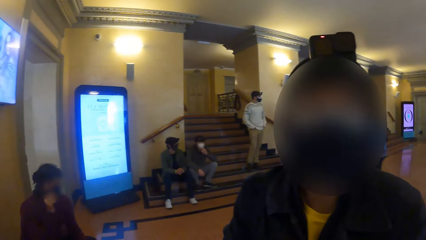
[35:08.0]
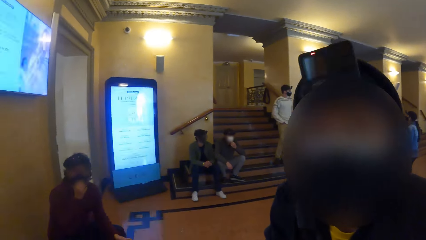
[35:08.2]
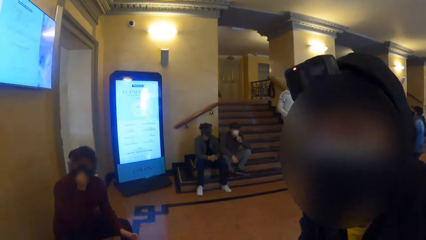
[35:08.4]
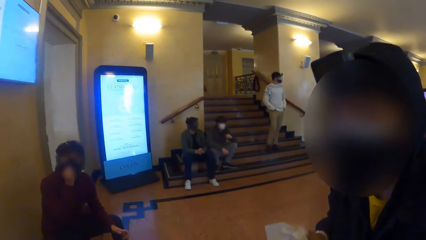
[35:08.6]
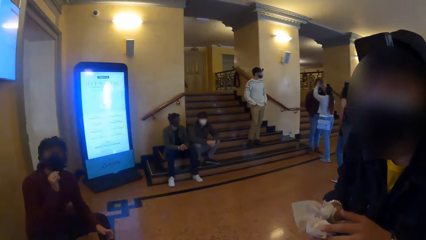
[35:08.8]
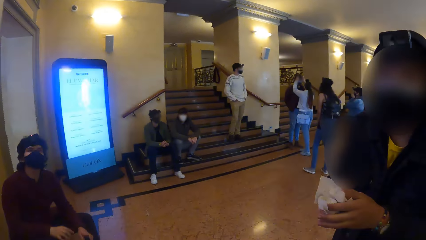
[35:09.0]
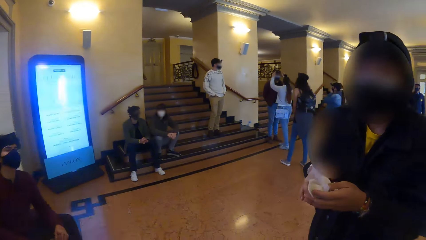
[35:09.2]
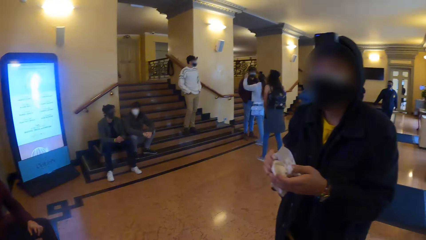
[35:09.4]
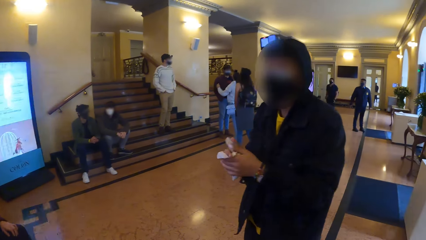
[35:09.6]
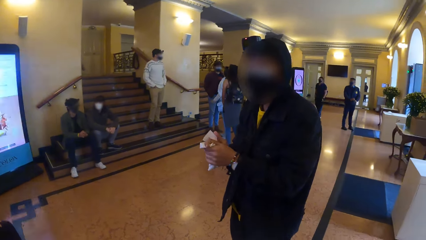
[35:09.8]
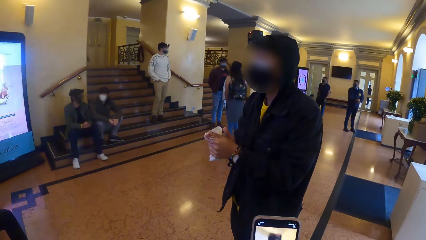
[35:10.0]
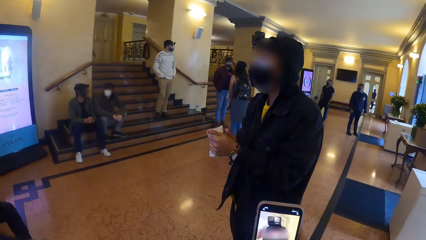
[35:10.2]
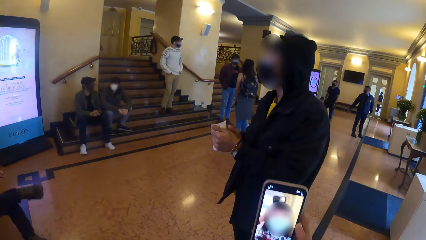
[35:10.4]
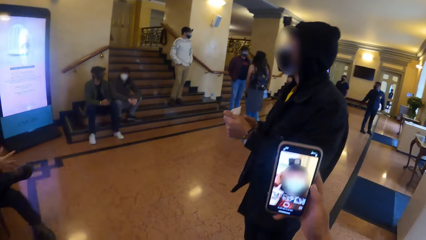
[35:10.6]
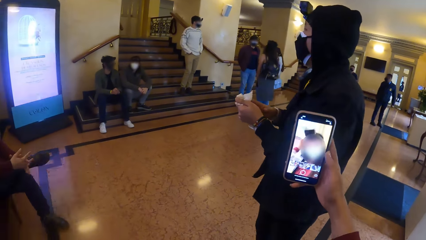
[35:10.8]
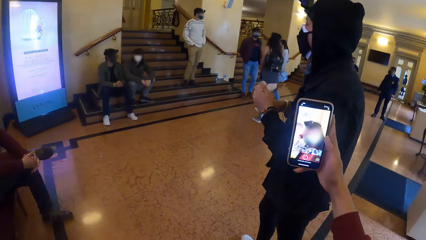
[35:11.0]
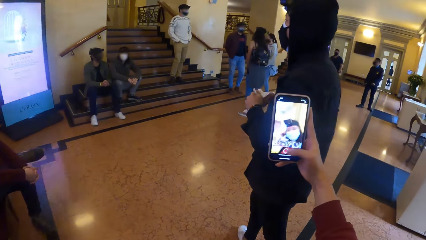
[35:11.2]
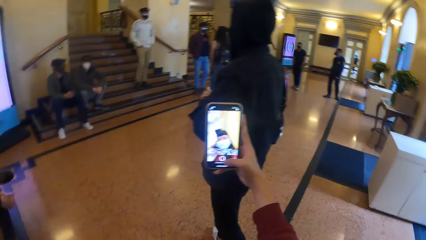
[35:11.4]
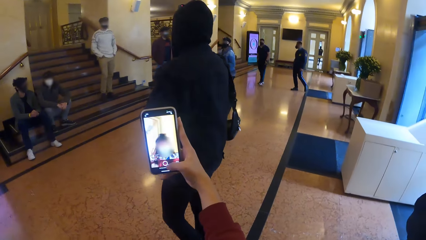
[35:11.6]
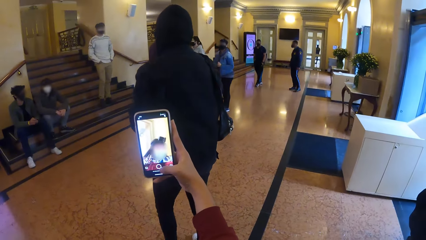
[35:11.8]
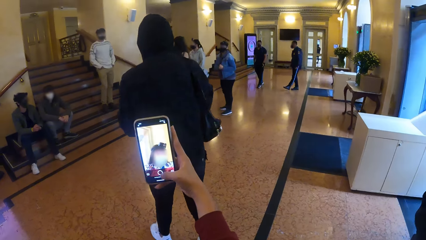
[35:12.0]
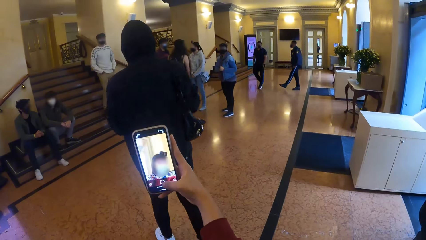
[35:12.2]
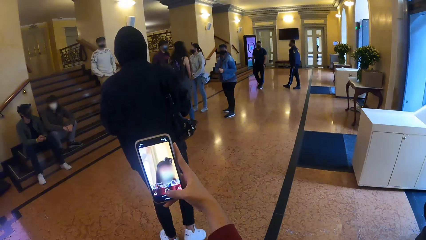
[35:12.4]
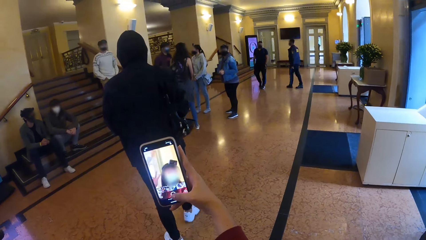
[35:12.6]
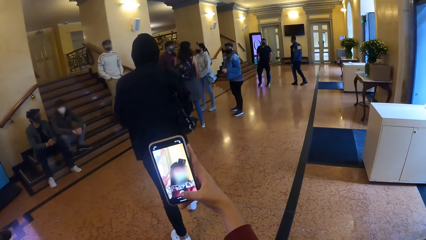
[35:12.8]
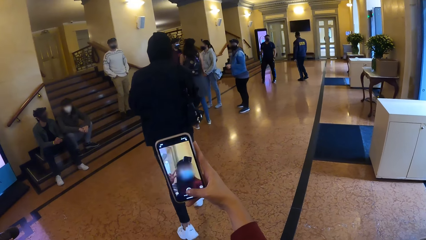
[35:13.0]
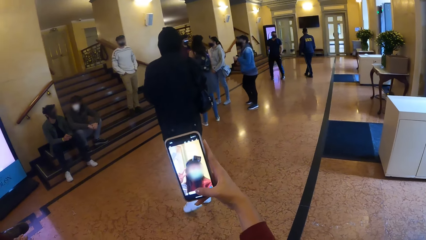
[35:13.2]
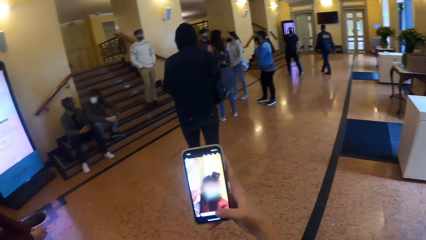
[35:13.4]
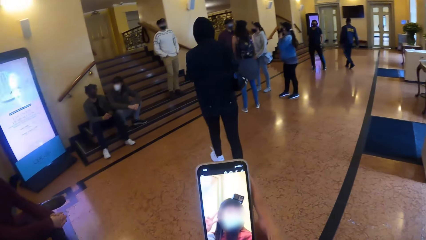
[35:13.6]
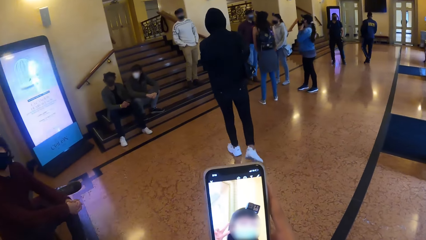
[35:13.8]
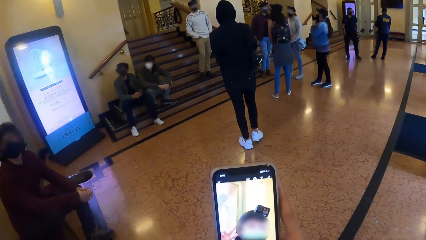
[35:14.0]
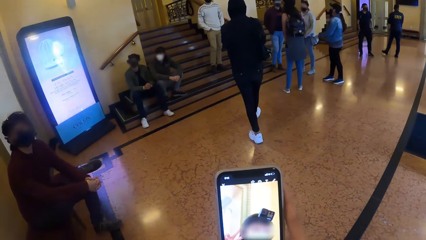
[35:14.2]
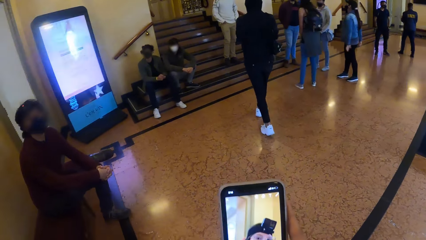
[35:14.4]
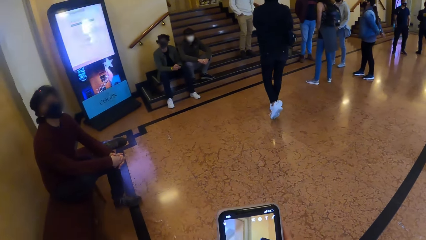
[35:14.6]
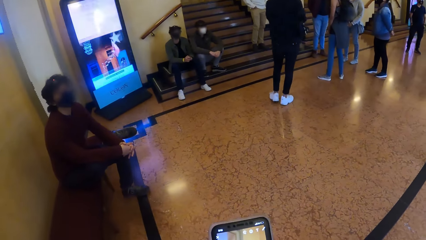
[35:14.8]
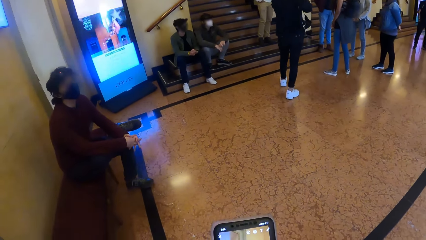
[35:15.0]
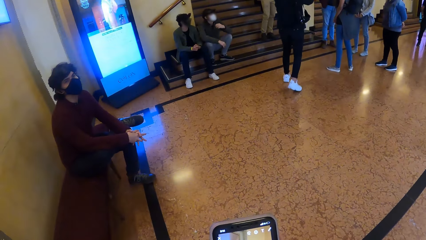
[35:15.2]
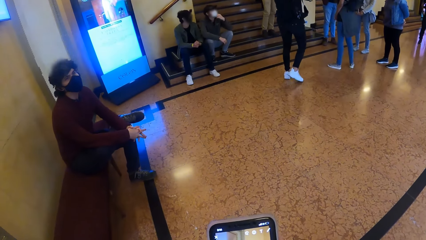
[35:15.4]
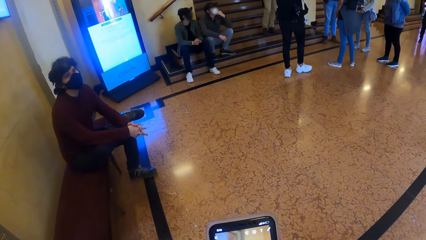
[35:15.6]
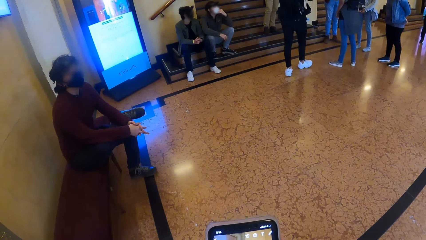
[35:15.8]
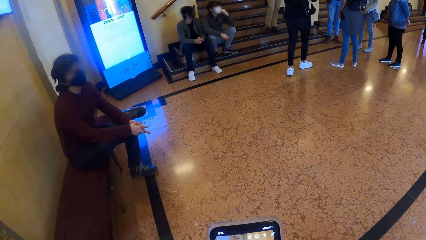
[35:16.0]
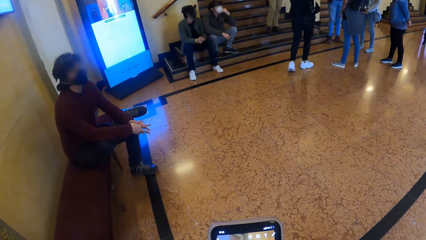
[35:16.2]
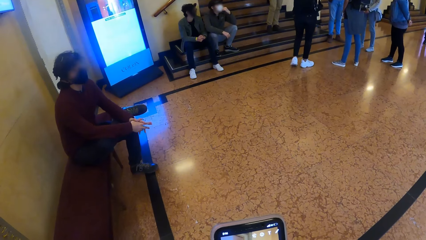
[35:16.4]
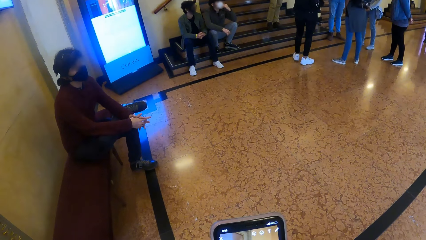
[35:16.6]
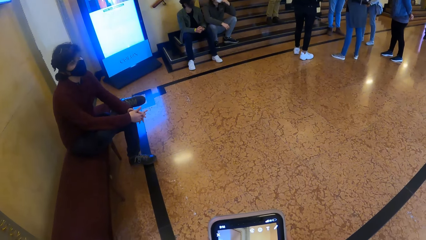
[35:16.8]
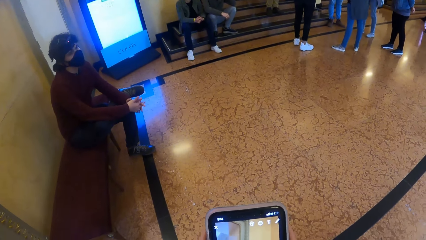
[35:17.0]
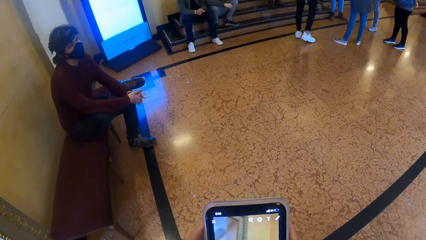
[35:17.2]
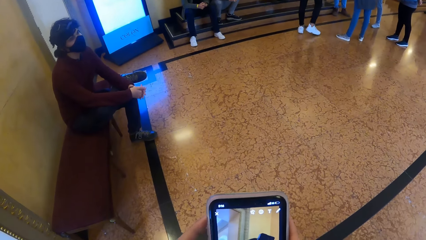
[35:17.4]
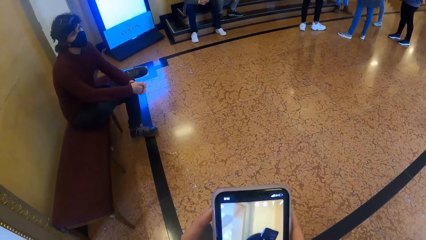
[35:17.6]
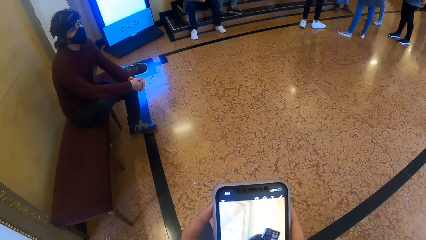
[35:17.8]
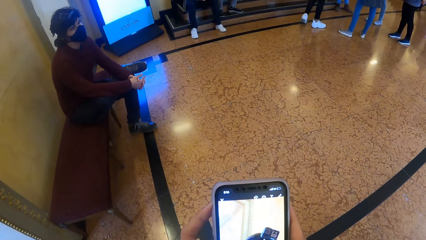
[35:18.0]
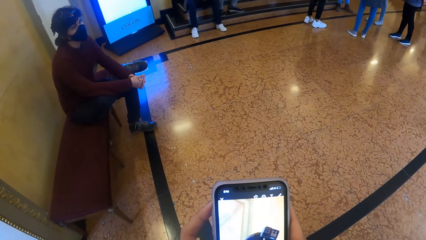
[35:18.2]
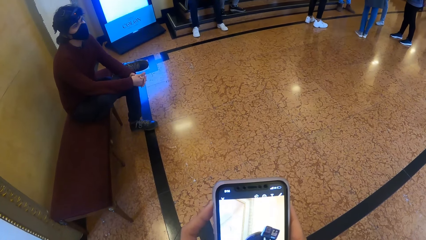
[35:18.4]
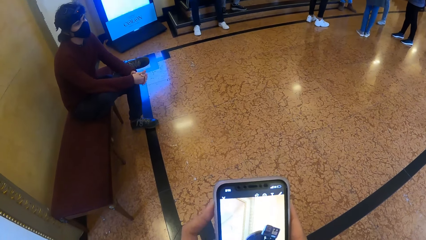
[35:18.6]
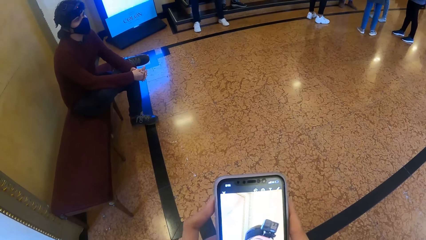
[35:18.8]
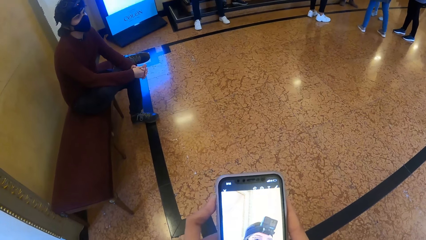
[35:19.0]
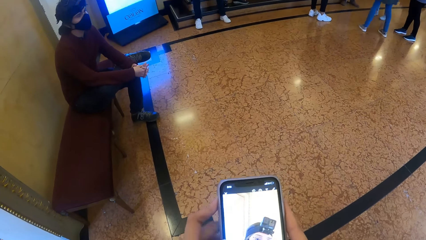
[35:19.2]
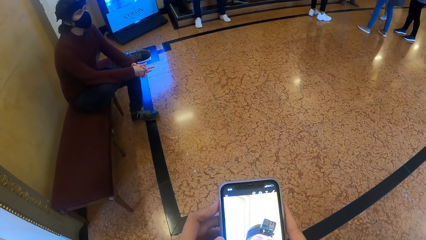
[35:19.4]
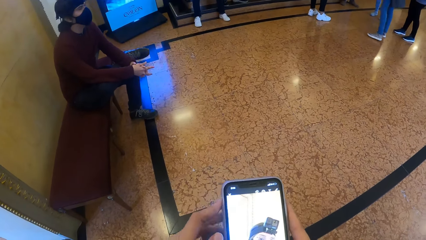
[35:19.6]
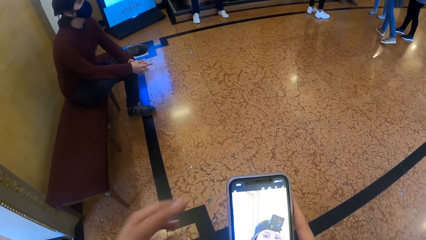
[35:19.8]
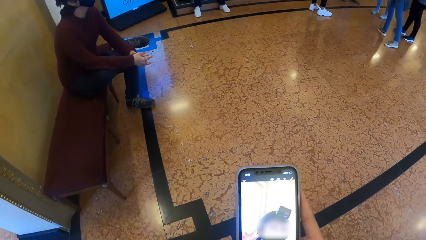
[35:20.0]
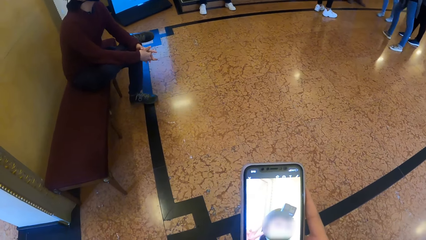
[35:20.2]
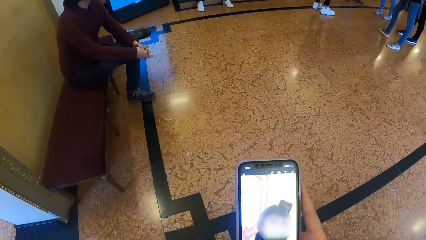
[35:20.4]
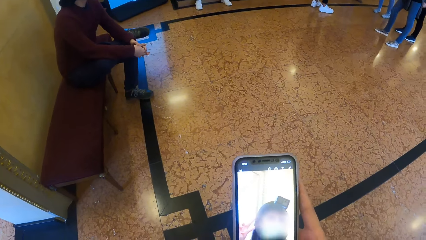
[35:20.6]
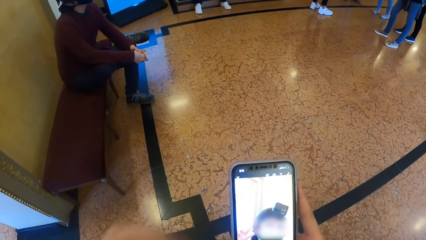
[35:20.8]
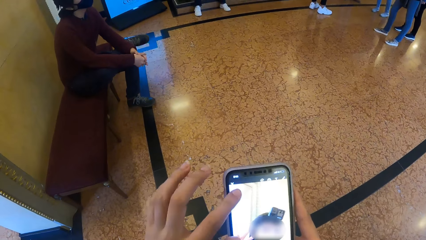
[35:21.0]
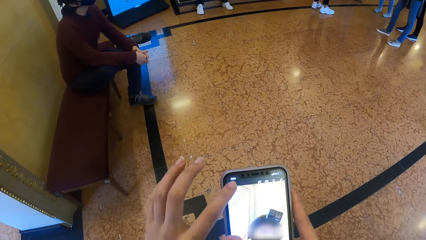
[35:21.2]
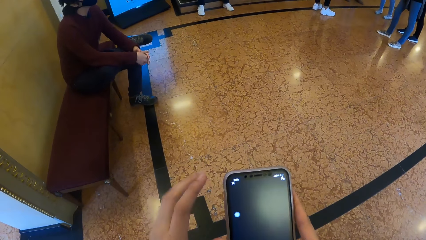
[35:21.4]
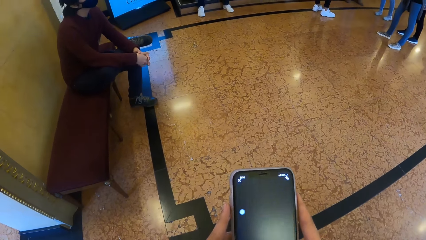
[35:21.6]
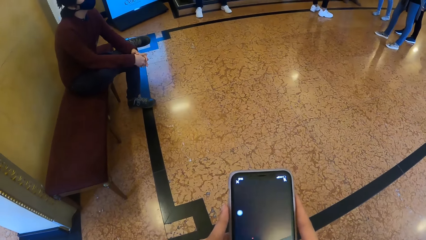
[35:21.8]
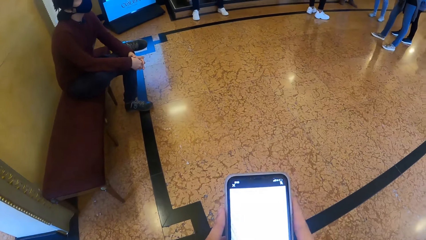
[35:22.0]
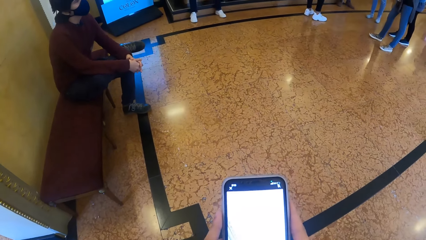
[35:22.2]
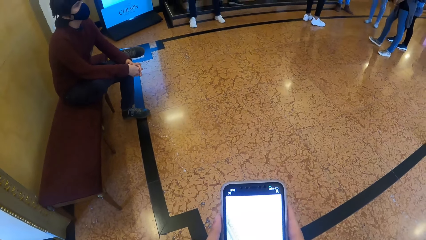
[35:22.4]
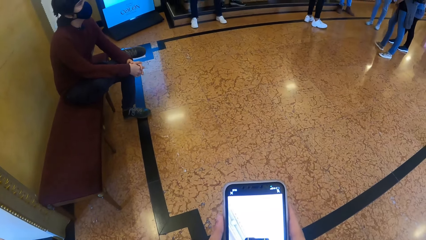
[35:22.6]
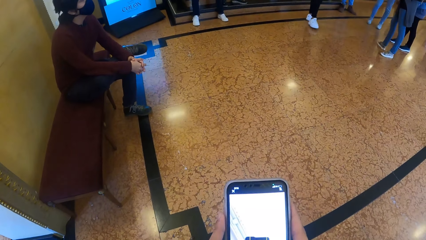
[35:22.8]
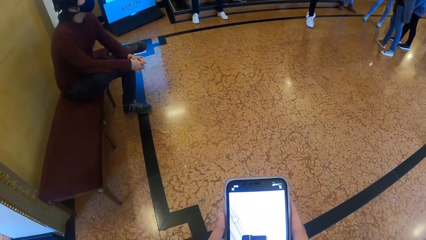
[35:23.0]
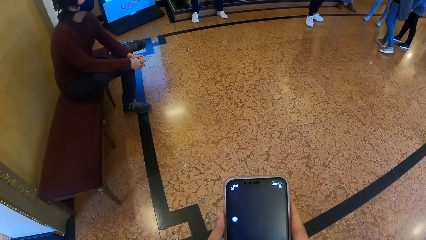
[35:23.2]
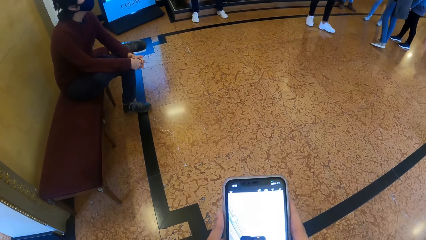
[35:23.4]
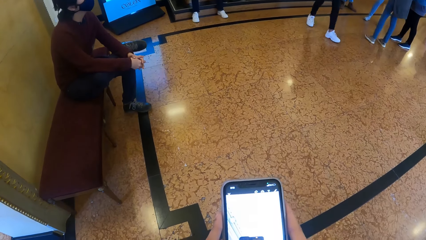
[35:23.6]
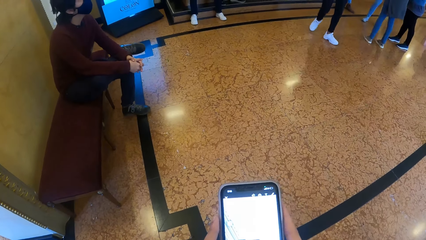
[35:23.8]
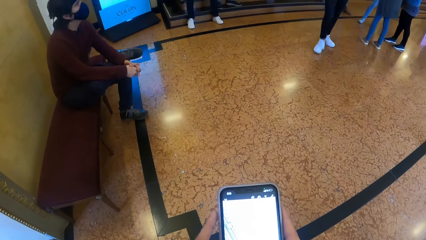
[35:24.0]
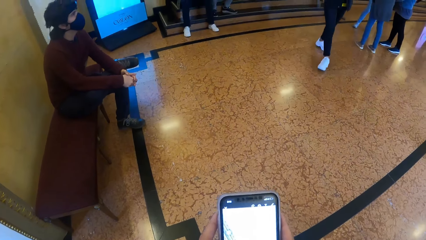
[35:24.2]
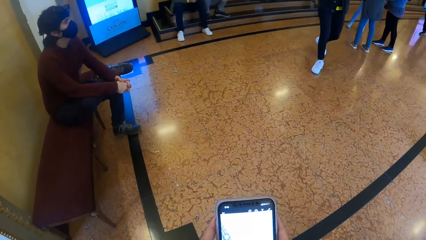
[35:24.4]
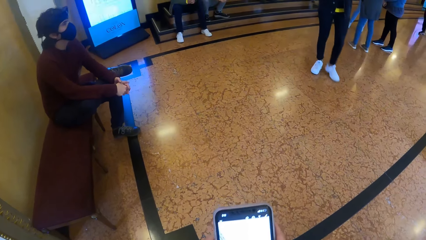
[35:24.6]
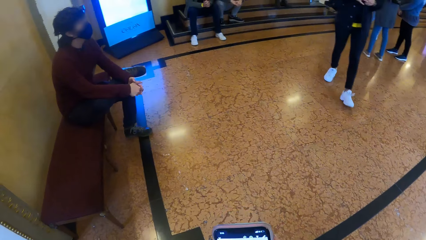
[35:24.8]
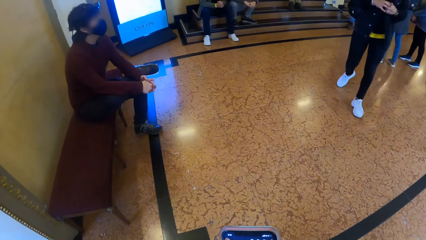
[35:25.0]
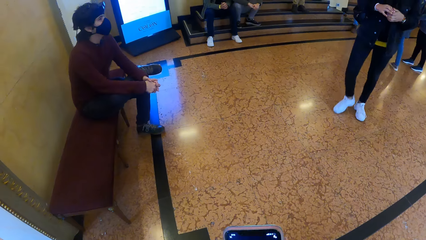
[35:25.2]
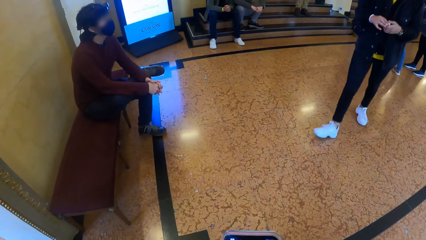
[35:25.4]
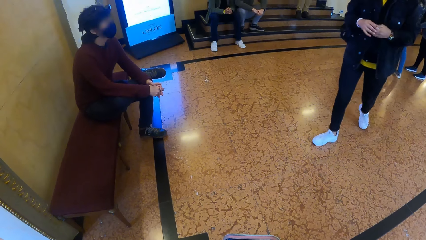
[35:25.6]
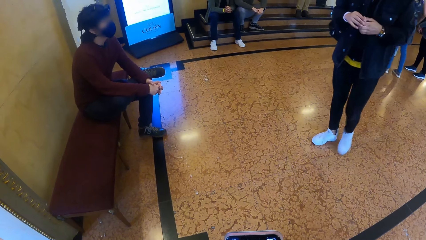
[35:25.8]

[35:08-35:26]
The camera wearer operates the phone with her right hand. She records with the phone. A person walks across the floor. The camera wearer holds the phone with both hands. She operates the phone with her left hand. The person walks across the floor.
